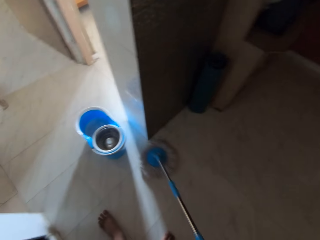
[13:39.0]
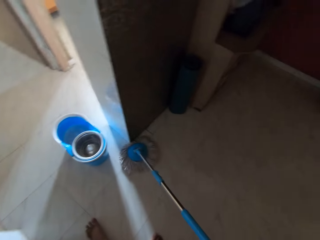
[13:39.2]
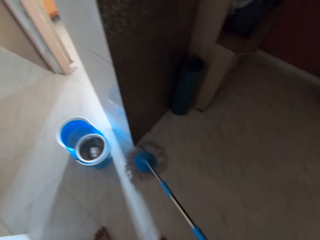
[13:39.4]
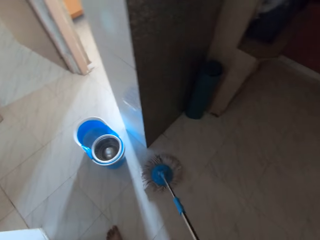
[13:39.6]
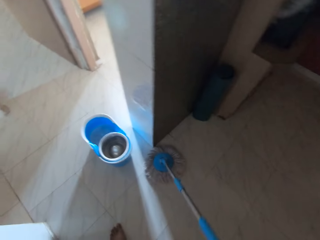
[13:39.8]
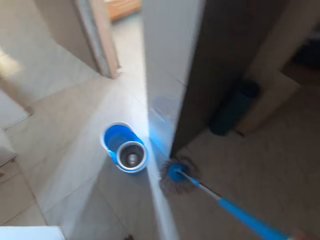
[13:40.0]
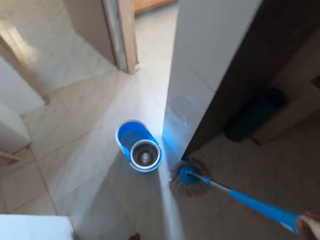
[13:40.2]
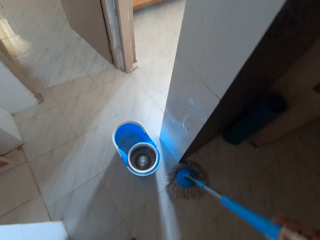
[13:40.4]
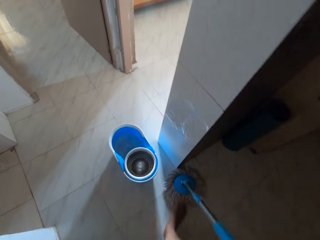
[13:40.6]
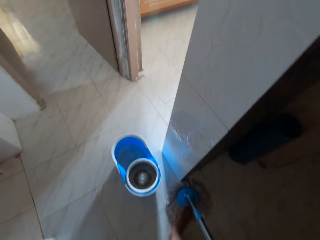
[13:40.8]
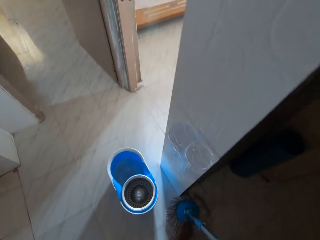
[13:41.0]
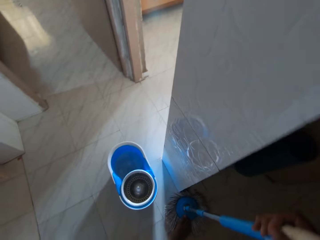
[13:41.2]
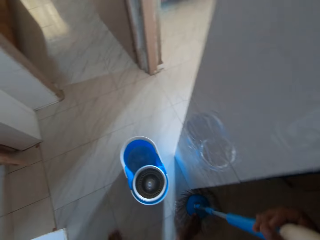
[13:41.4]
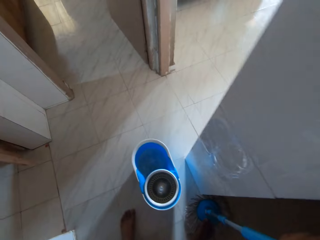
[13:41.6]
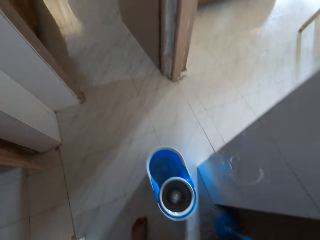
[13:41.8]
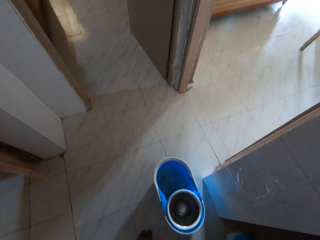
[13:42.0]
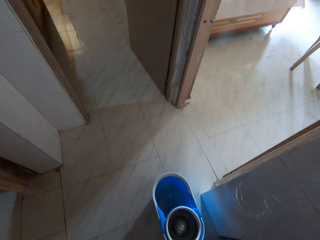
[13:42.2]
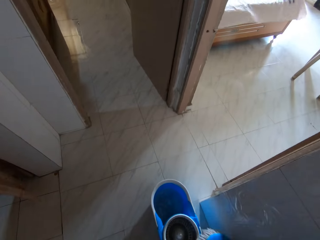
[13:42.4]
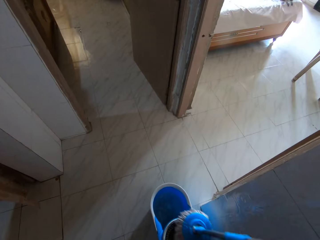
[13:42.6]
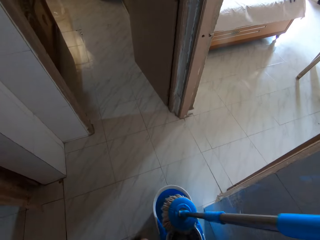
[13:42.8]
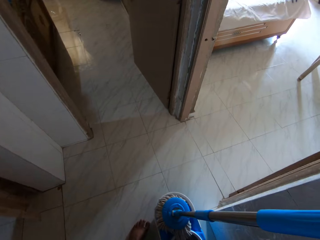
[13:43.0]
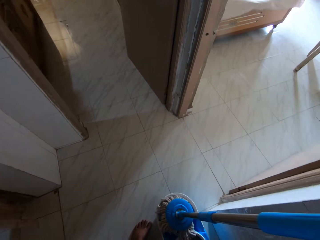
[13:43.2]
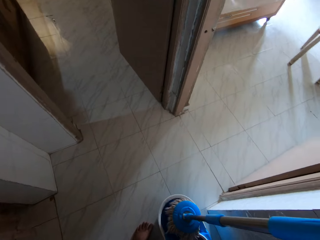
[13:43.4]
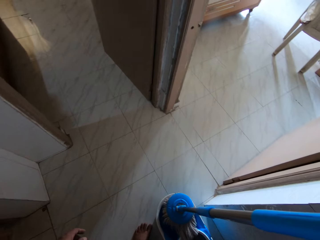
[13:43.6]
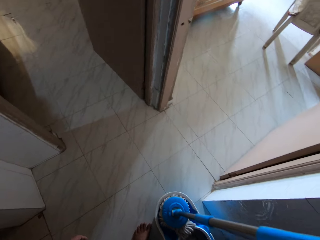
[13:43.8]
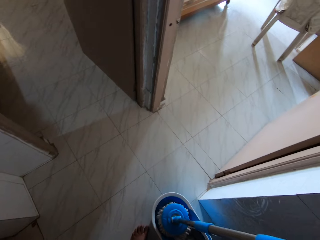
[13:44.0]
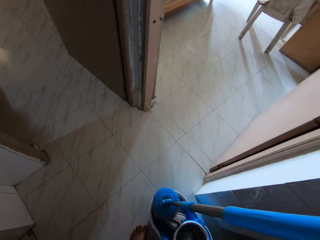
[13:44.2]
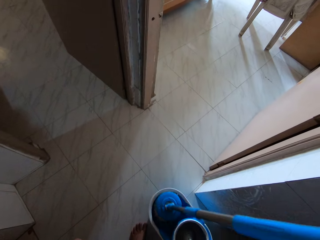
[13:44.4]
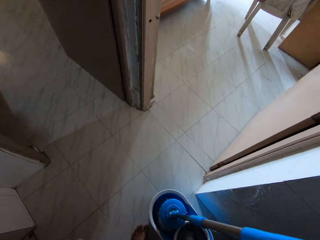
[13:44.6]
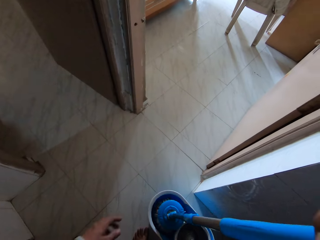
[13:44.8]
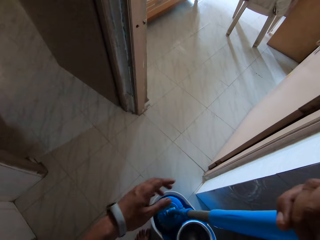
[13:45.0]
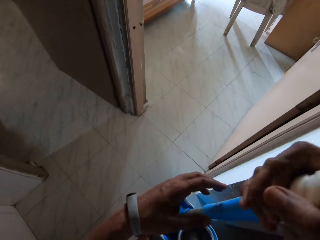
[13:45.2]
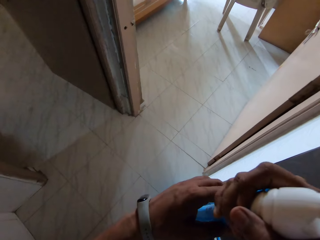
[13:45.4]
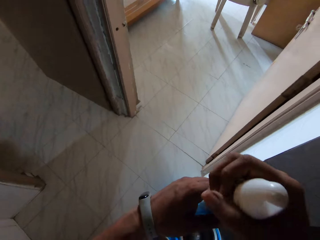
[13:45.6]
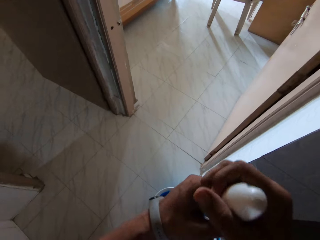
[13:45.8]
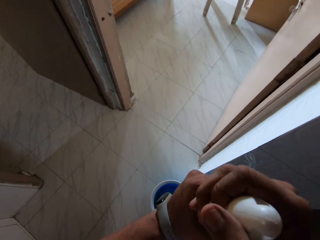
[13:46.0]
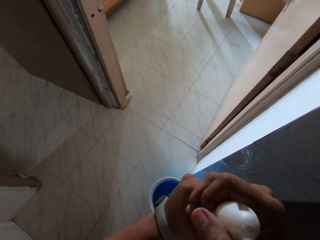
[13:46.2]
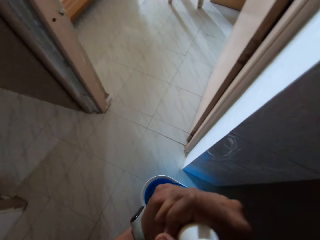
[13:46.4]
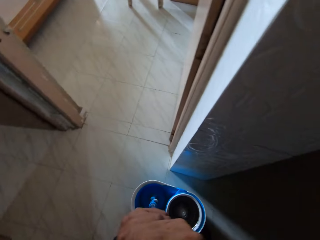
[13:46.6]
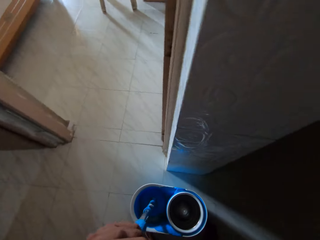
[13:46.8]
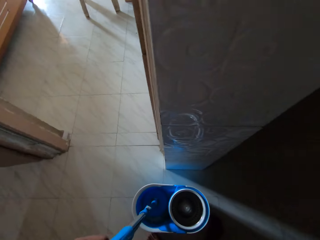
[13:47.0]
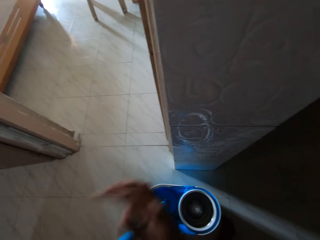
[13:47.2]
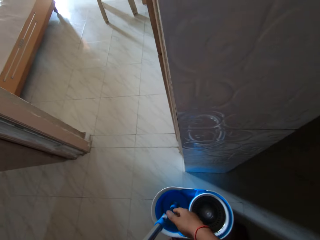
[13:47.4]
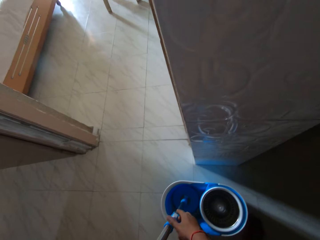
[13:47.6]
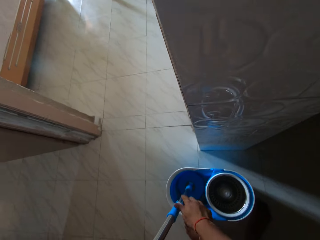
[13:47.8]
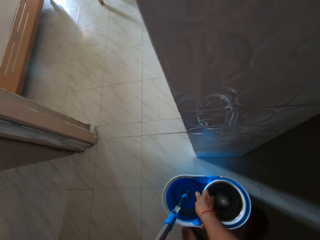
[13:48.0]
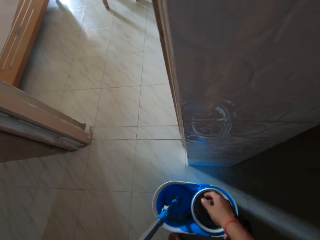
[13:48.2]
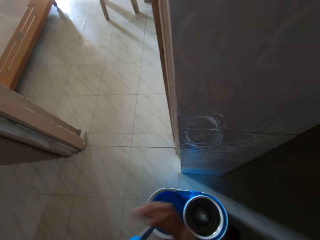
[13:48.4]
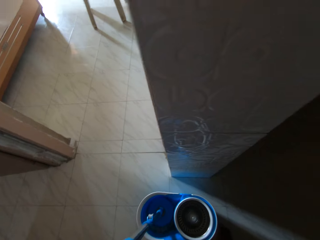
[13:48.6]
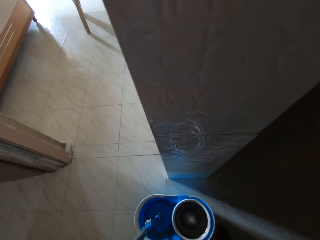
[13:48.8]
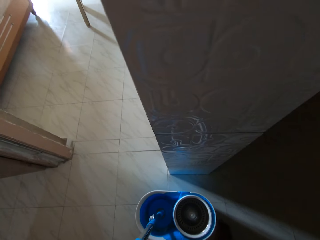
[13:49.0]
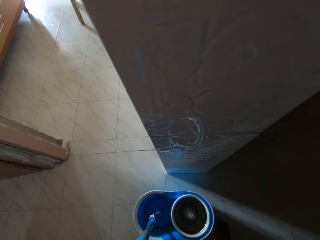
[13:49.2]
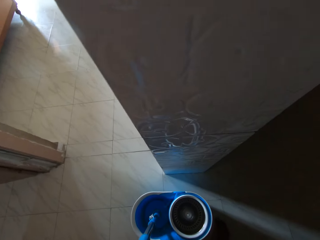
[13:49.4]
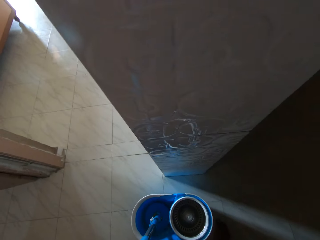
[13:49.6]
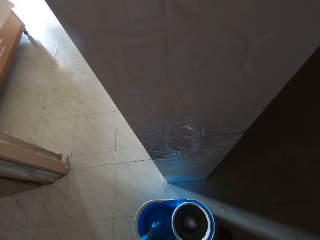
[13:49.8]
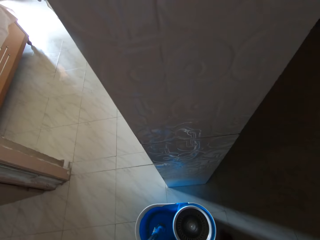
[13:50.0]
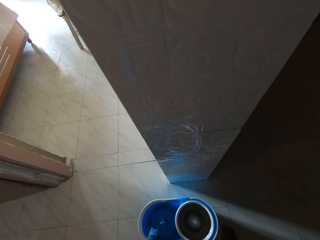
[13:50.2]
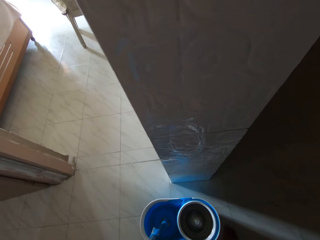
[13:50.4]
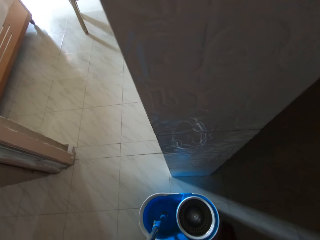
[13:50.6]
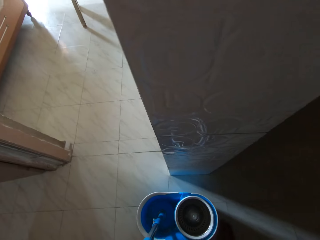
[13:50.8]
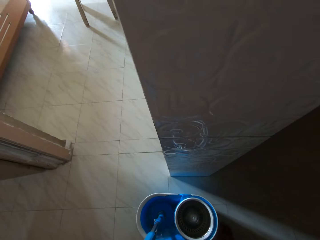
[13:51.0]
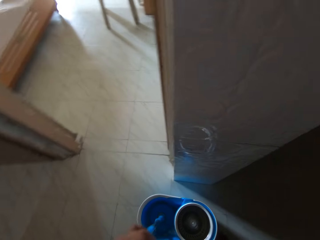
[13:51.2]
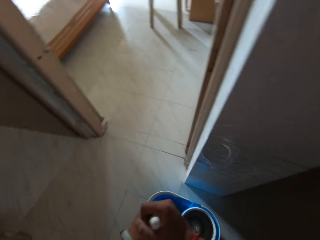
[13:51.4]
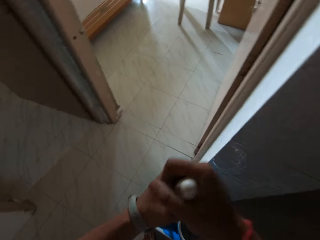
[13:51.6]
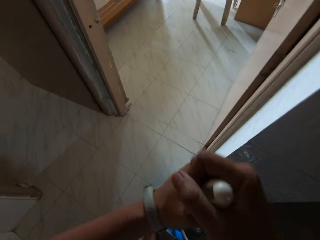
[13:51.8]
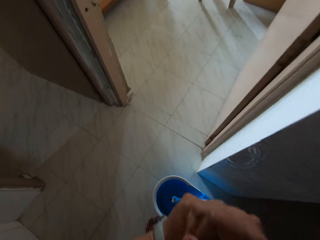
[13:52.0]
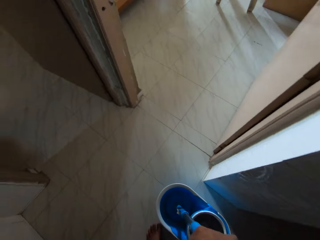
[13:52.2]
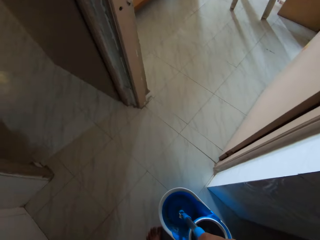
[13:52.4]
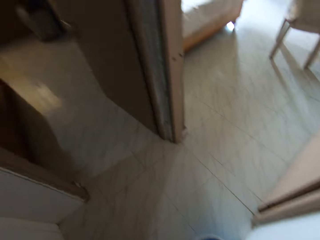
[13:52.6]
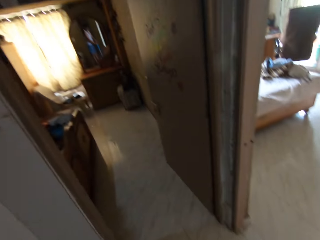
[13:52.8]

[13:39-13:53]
The camera wearer lifts the mop. He puts the mopping stick into the mopping bucket with his right hand. He holds down the mop in the bucket with both hands. He flips a switch on the mop with his right hand. He cleans the mop in the bucket with both hands. He presses the mop.

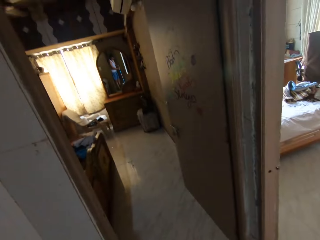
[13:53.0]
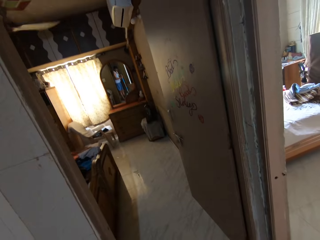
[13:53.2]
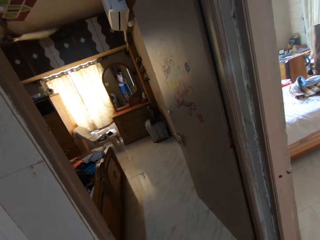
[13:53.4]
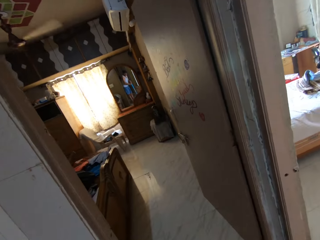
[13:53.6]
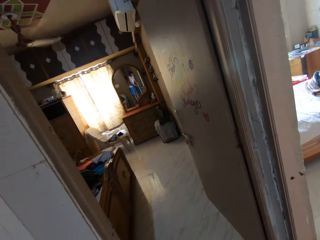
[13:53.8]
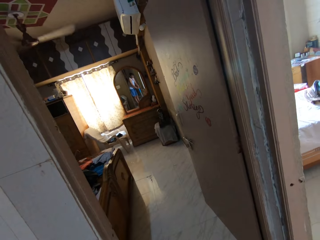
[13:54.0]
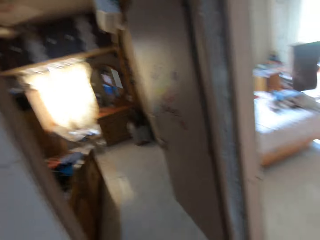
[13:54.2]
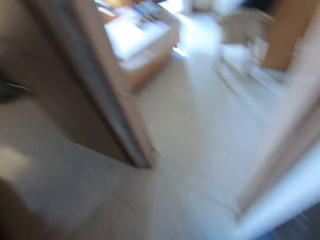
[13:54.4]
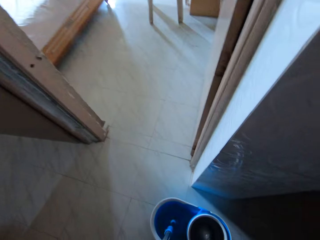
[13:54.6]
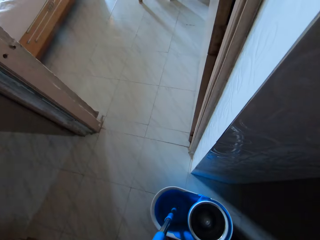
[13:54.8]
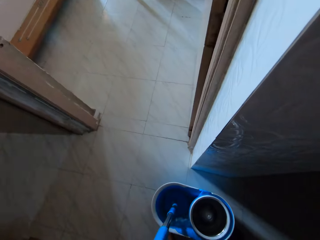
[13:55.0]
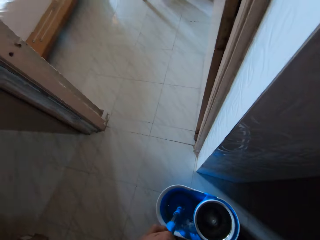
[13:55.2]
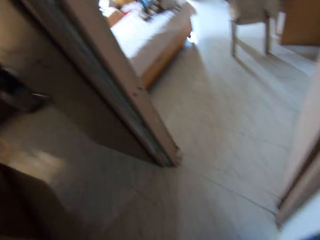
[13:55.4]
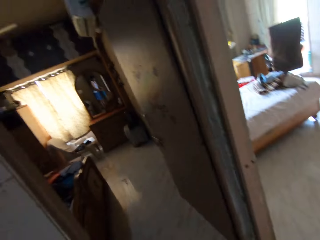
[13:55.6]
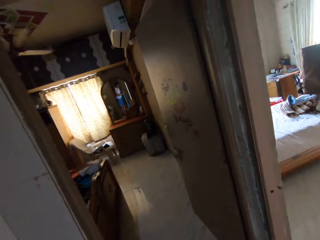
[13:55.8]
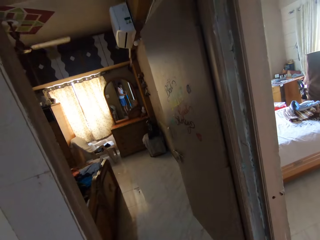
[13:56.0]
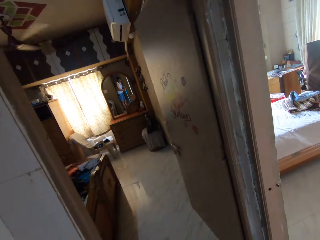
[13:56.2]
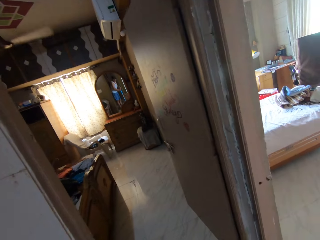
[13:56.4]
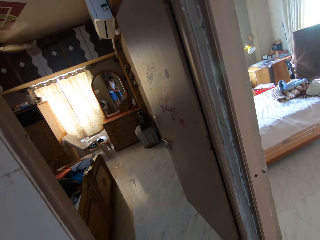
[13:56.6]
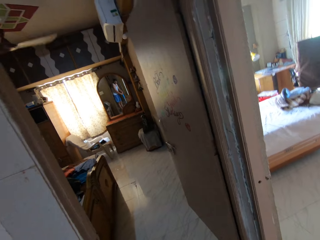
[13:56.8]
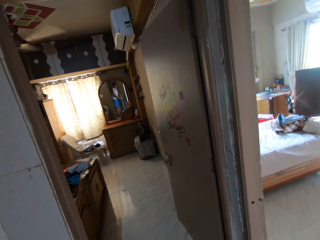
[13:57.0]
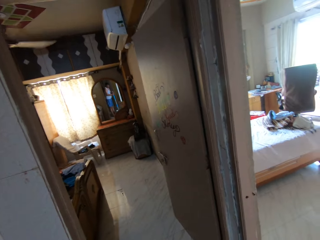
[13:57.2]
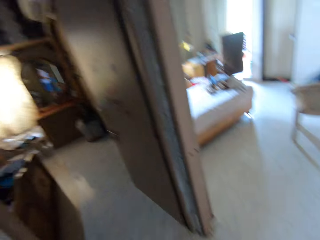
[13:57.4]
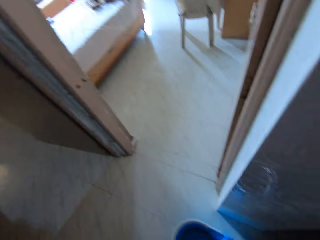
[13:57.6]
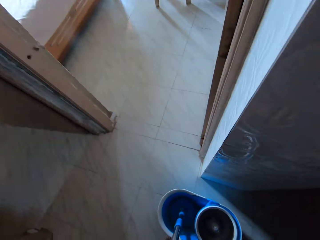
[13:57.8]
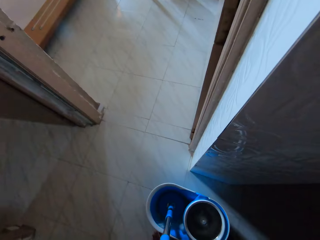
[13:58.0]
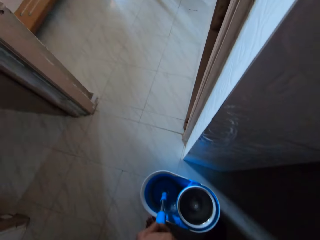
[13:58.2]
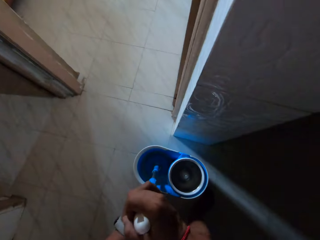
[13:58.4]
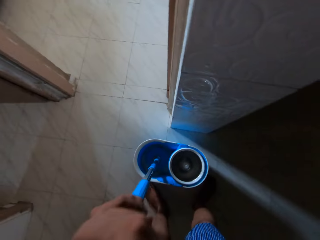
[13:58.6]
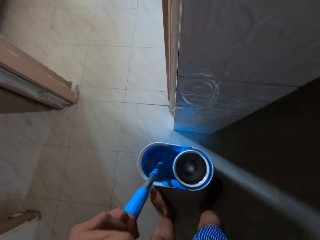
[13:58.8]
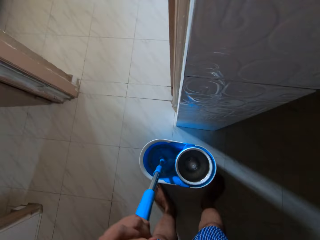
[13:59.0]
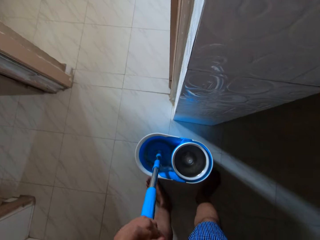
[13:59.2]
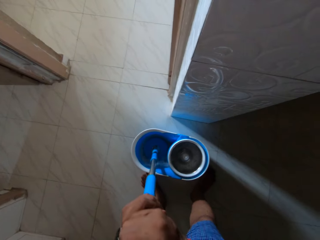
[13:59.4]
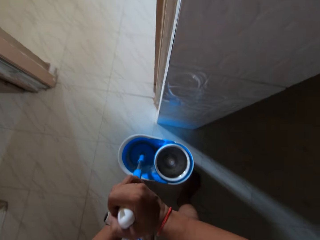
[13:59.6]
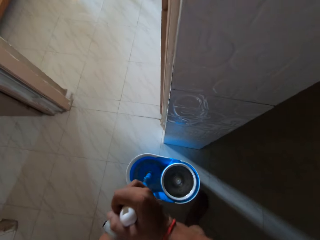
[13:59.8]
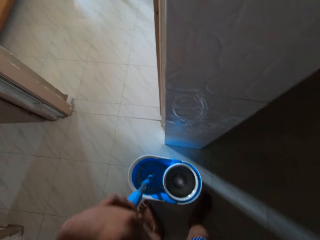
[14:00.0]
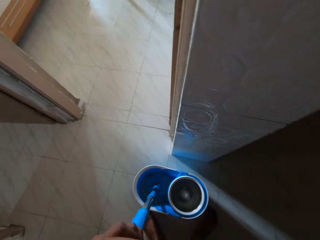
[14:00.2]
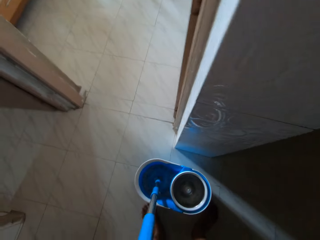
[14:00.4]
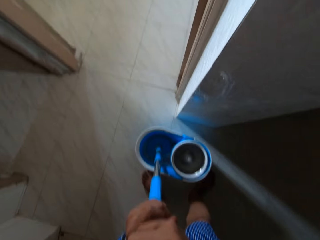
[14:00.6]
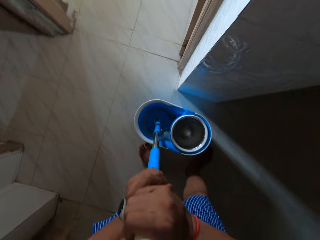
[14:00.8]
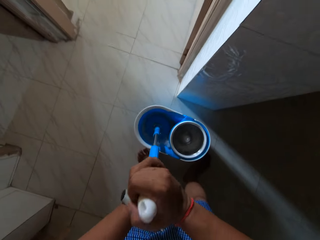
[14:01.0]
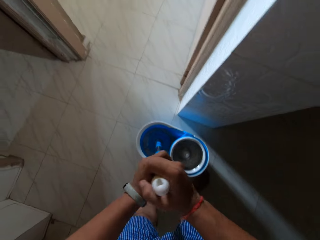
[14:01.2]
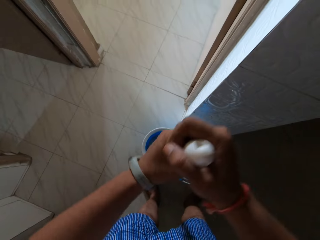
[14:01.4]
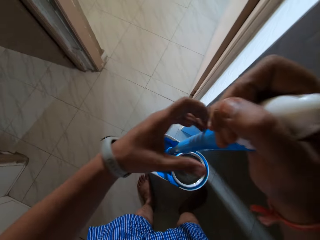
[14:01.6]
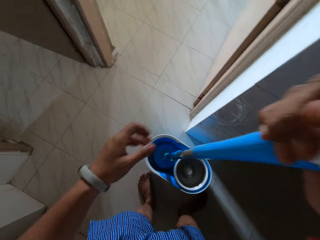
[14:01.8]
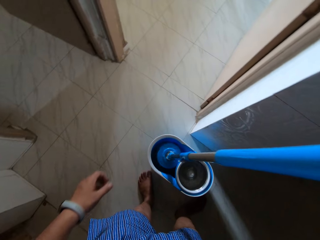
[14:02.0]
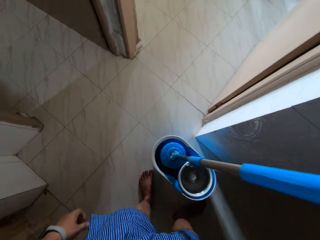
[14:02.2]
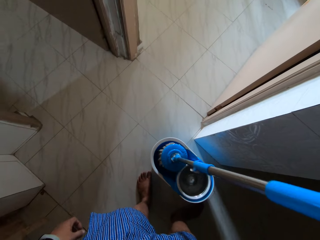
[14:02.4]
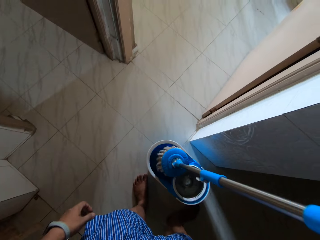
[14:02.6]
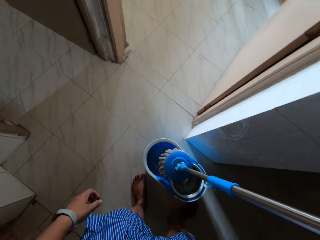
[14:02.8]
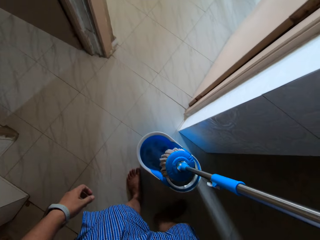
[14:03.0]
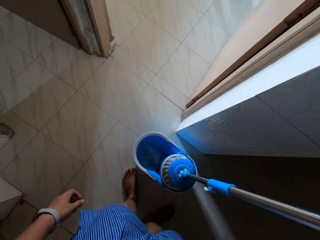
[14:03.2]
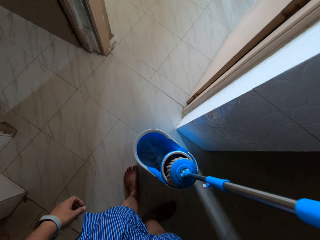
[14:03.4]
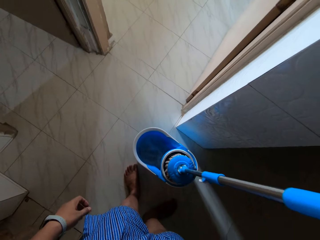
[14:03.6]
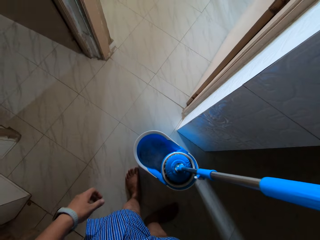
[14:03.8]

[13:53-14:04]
The camera wearer removes the mop from the bucket with his right hand. He squeezes out the mop in the bucket with both hands. He puts the mop in the bucket.
